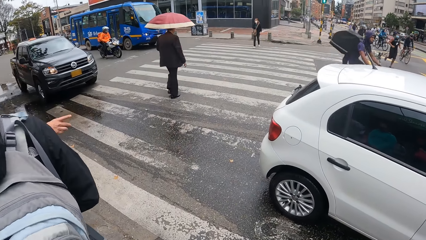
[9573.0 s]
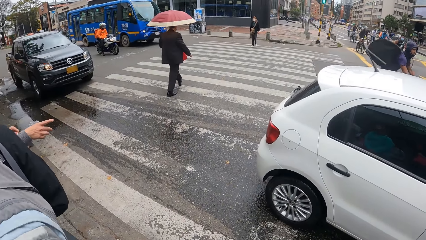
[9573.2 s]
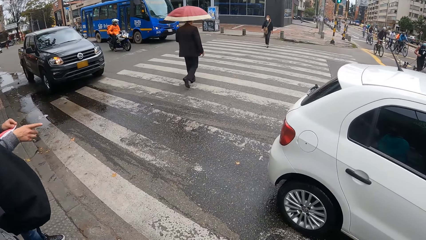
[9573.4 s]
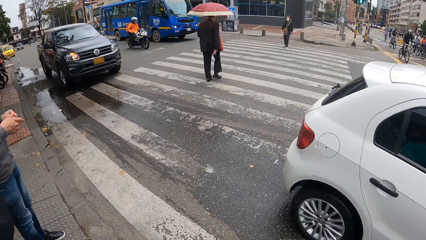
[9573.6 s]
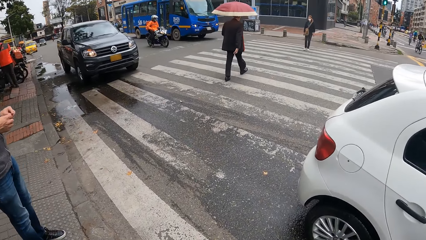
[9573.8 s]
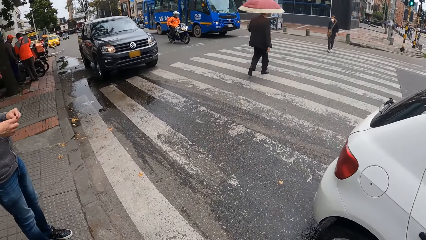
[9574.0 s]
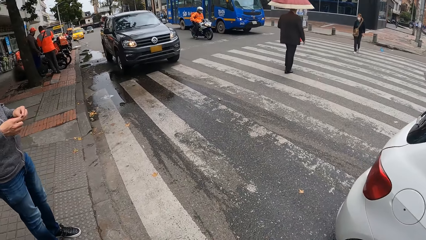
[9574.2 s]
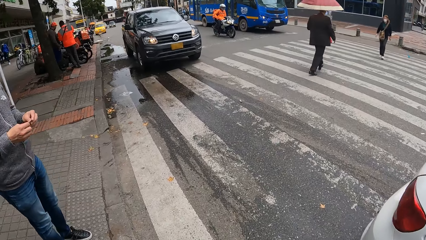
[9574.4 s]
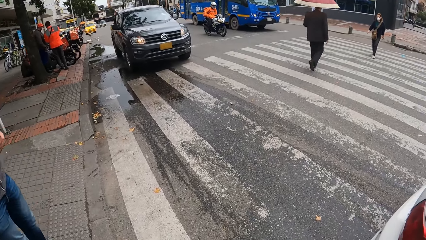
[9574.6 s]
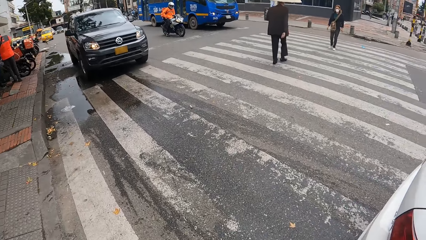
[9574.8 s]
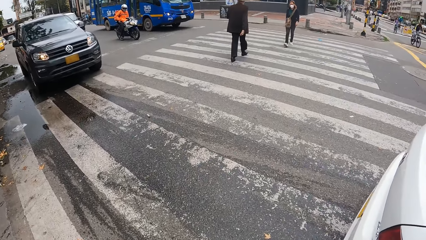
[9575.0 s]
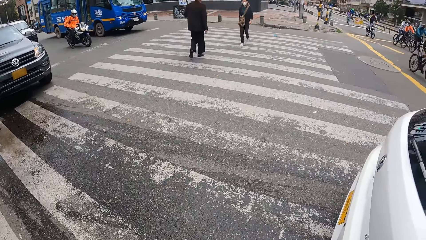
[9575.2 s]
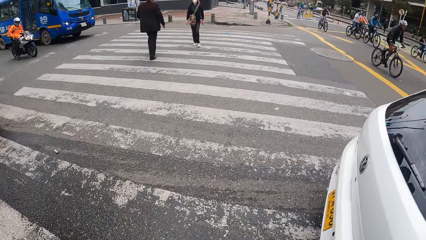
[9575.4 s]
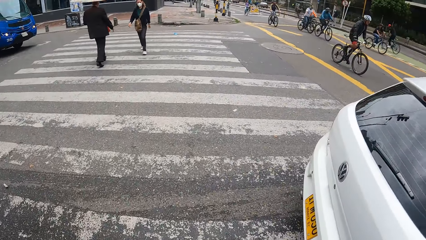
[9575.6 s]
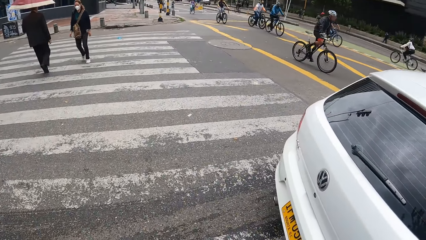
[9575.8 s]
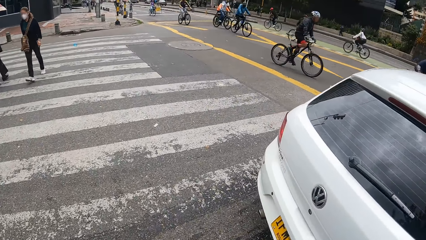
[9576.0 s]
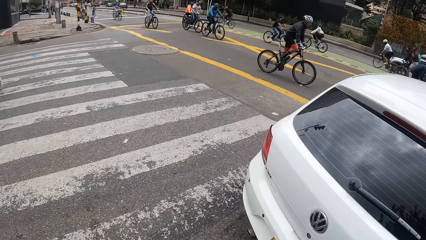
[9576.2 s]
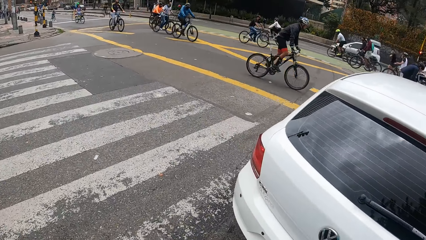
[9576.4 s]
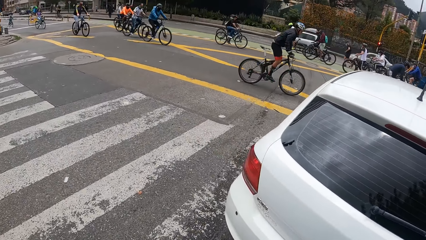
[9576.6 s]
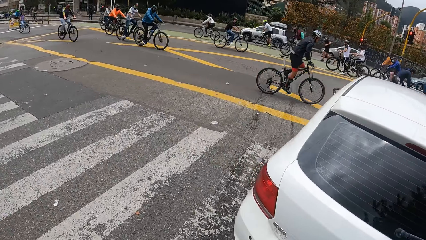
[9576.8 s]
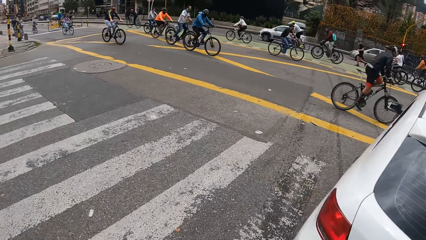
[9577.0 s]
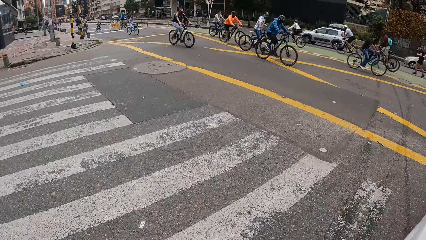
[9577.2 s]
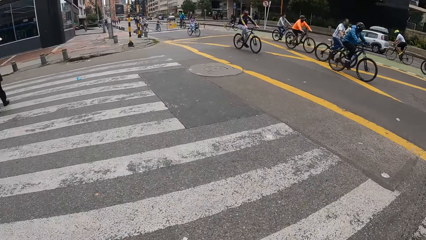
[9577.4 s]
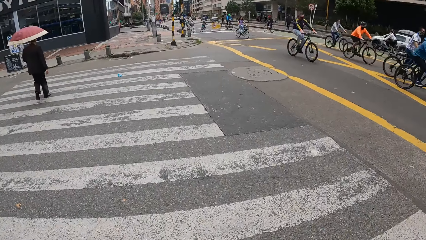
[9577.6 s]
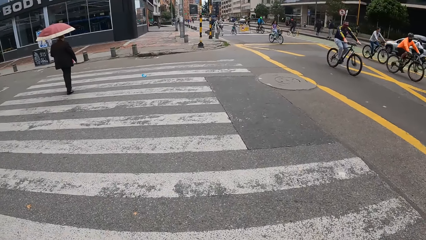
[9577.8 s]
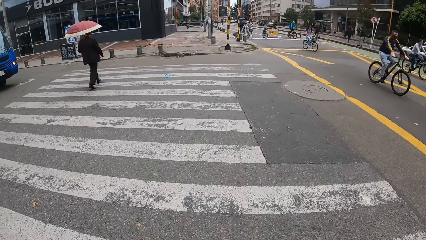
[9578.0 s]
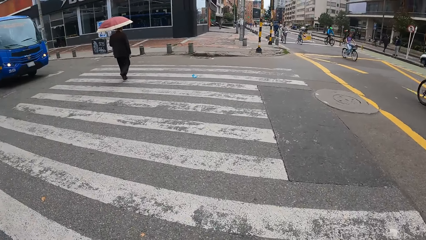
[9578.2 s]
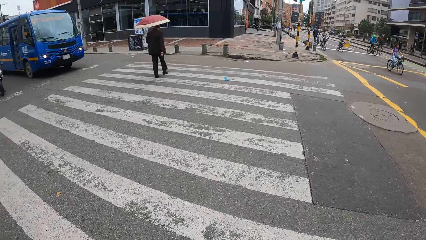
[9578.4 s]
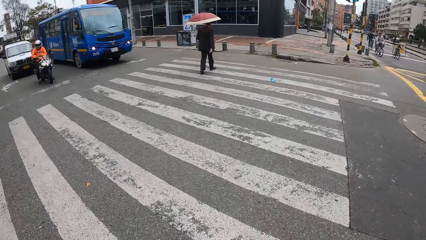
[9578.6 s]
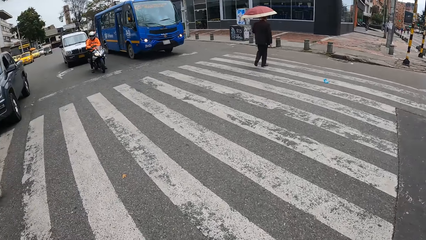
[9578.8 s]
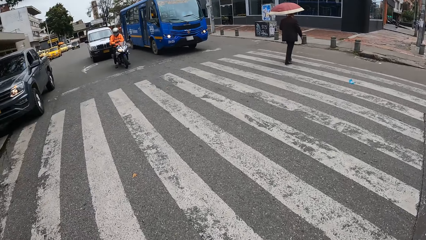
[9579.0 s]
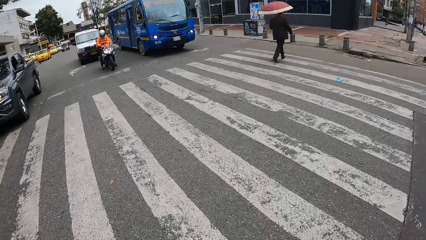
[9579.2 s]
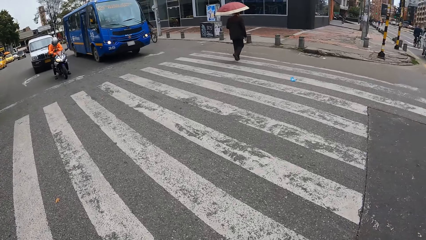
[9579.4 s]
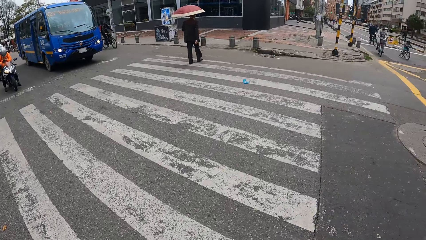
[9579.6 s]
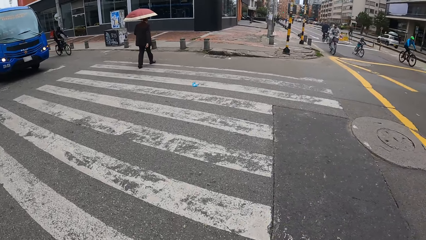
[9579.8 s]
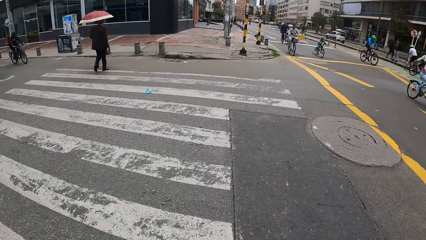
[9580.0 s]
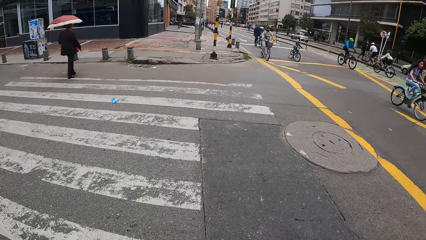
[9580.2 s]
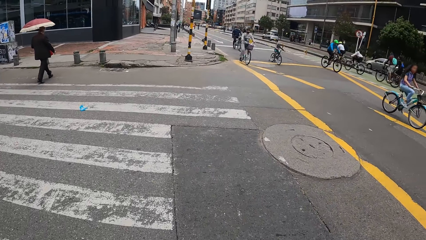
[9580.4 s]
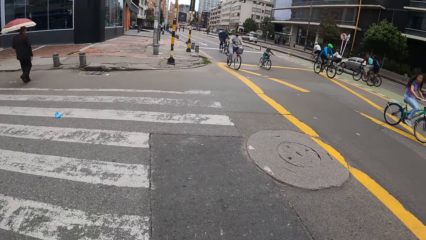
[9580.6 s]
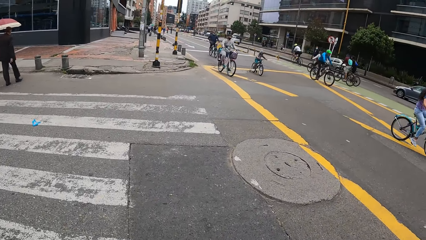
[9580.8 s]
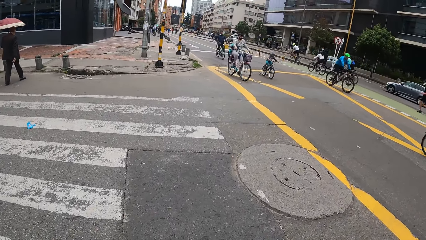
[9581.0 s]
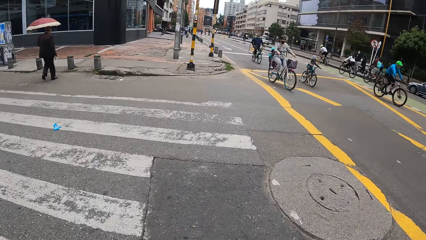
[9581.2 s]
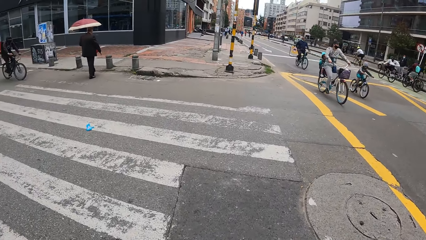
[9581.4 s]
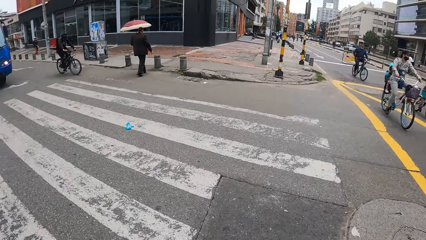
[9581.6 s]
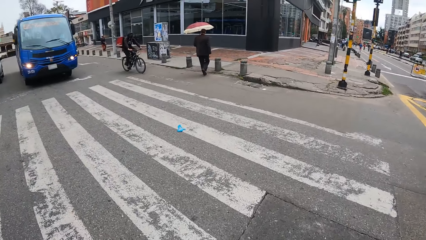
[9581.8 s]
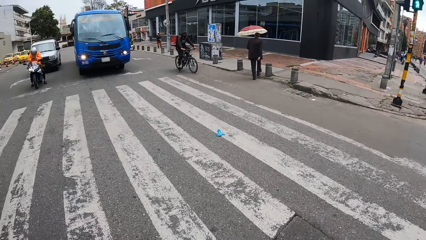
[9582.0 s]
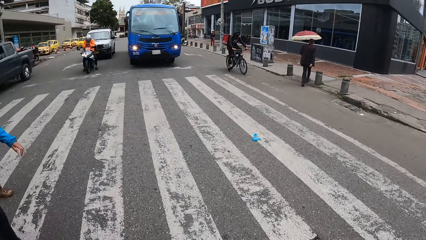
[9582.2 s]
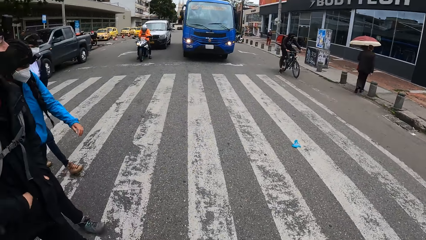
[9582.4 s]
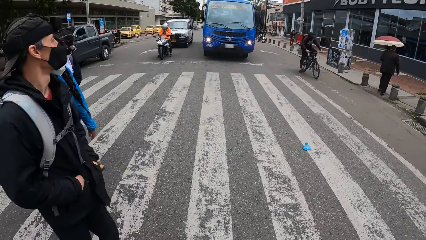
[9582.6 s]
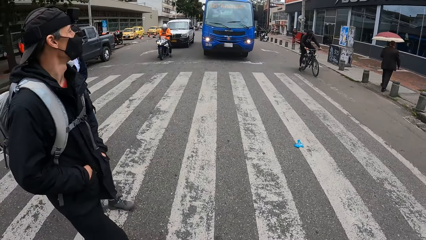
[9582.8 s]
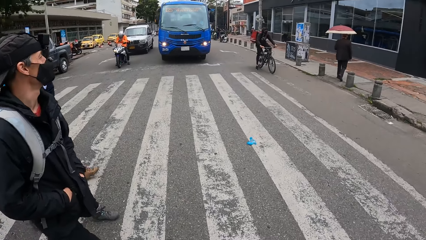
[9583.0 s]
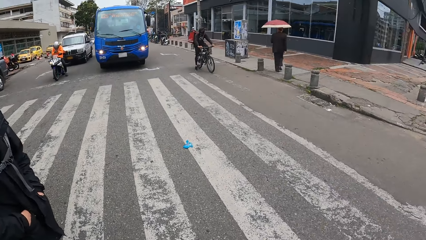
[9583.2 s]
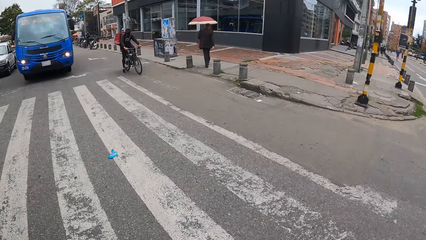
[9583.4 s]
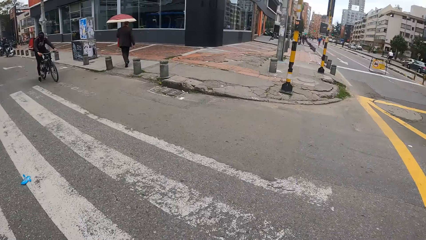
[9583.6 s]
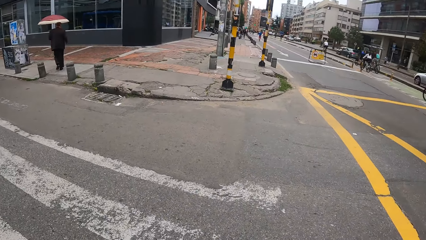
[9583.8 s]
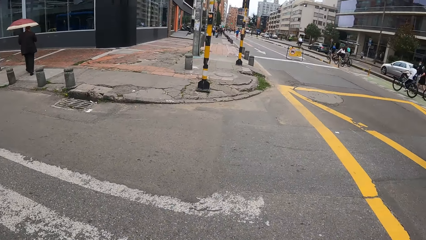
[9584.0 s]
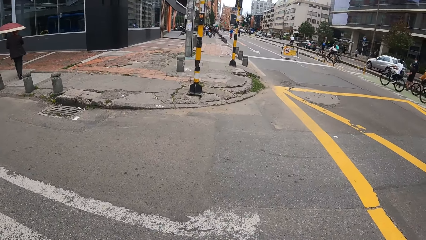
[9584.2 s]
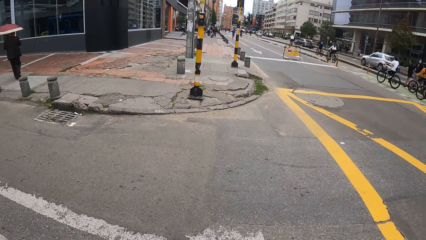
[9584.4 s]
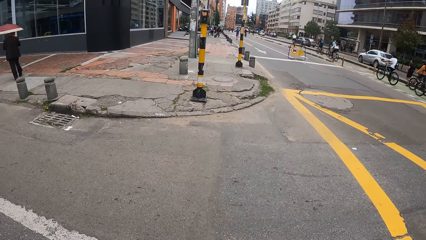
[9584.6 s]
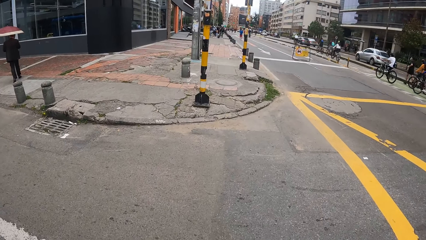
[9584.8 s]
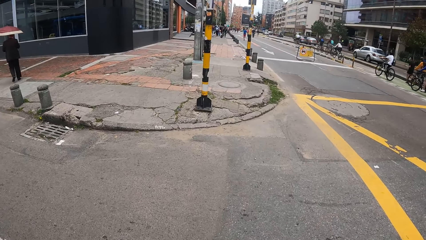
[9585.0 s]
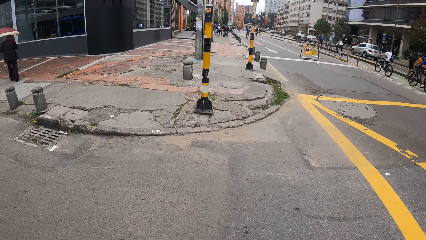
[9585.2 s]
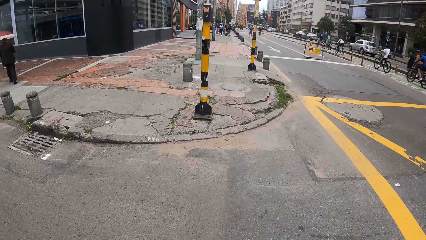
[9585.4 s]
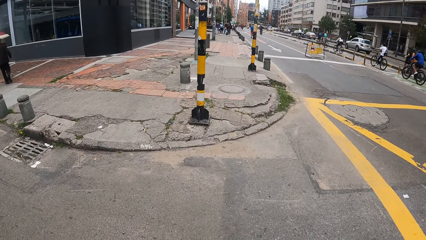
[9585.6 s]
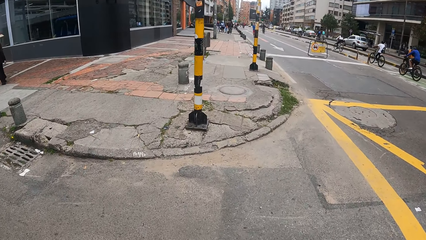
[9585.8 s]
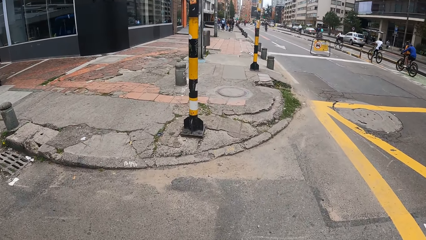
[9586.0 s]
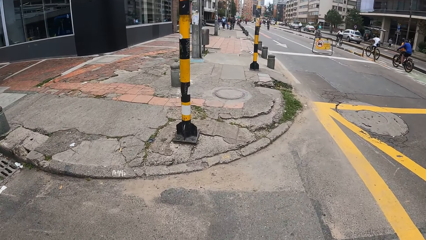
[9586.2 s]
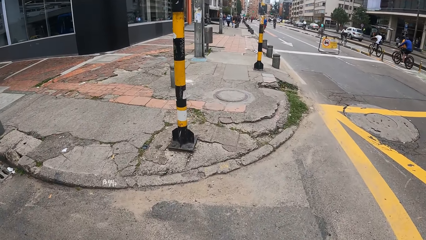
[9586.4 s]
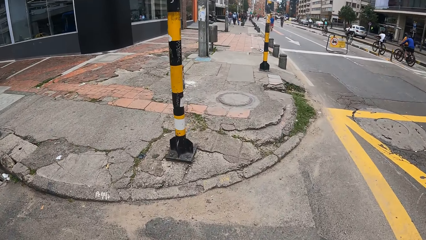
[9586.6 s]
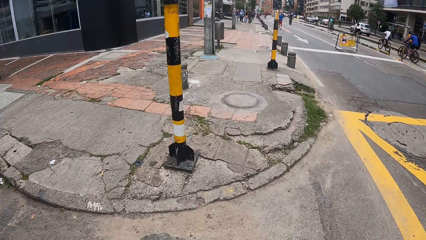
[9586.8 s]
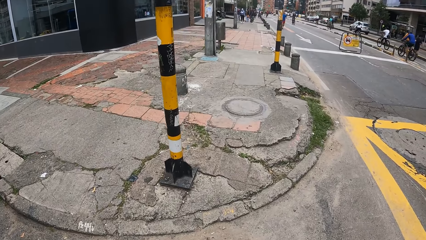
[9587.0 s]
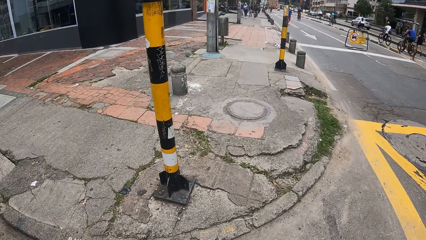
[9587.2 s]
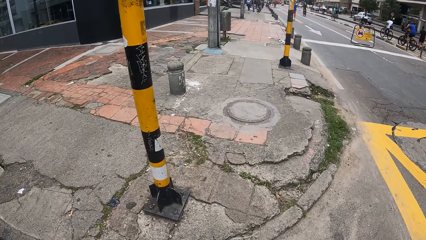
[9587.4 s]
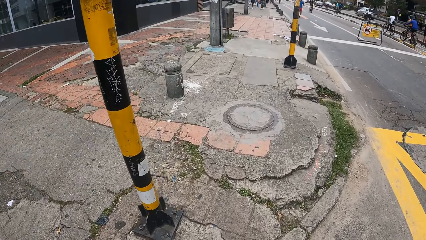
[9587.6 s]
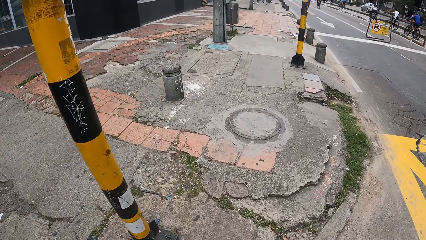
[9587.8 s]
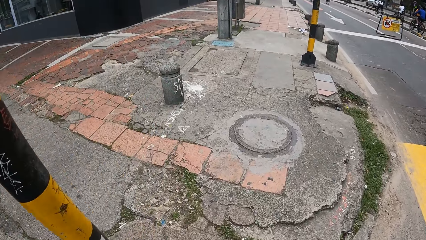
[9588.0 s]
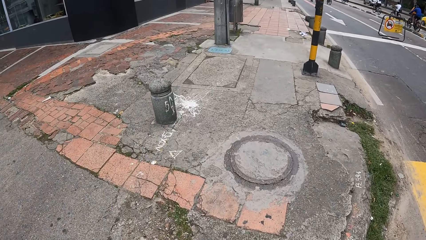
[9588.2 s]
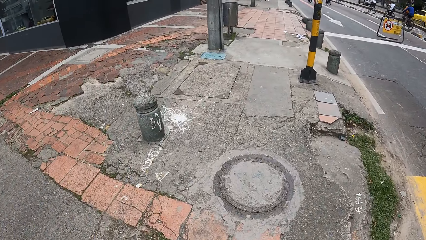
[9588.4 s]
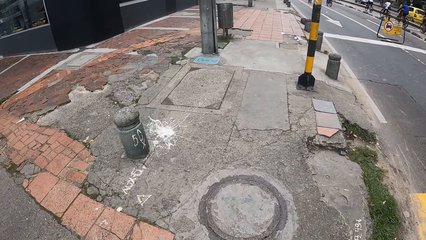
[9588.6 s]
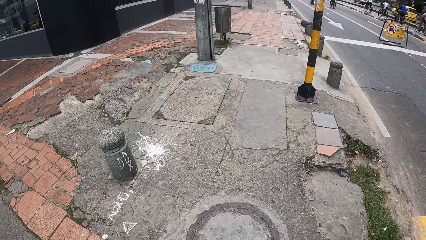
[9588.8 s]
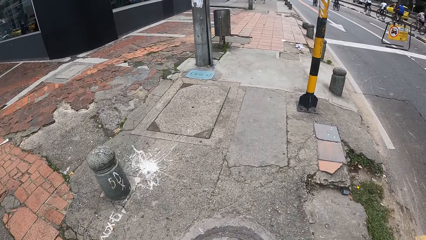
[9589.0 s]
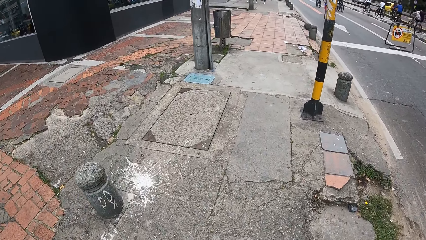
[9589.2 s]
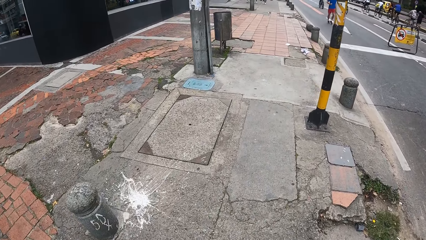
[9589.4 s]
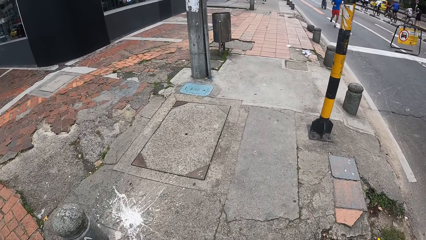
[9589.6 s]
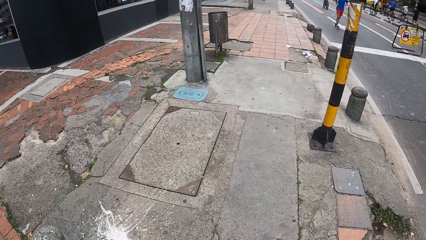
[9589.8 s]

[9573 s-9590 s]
The camera wearer crosses the road. They look around.
